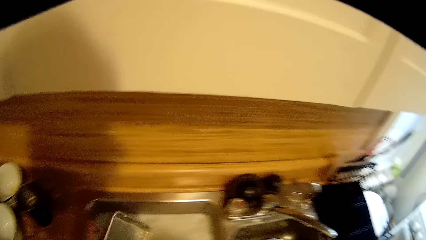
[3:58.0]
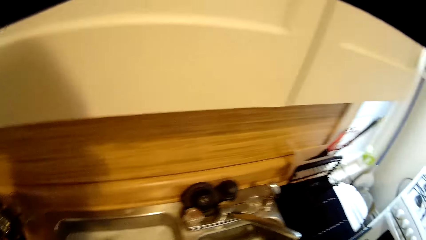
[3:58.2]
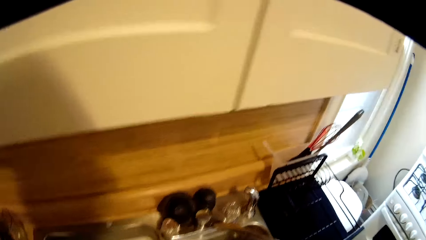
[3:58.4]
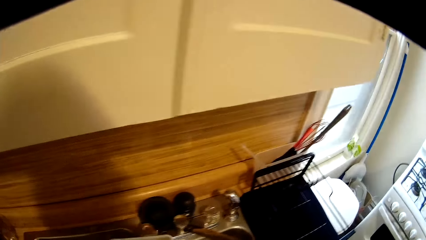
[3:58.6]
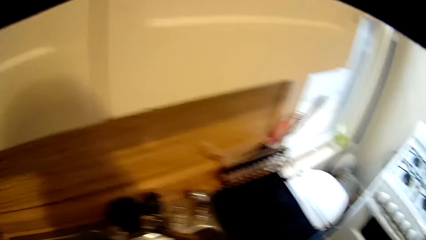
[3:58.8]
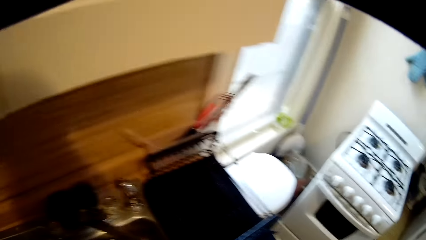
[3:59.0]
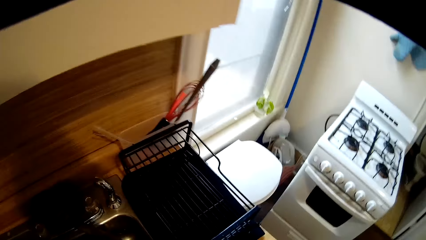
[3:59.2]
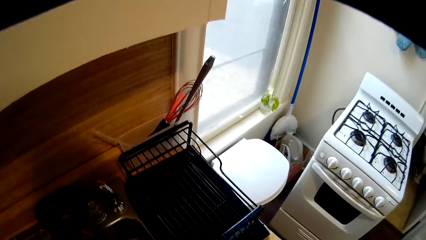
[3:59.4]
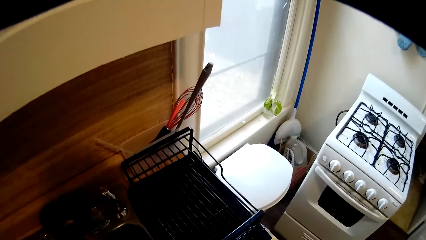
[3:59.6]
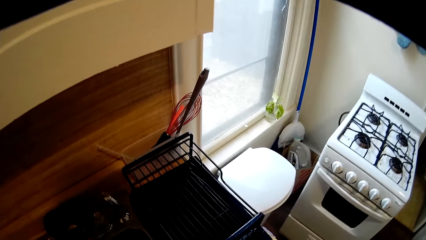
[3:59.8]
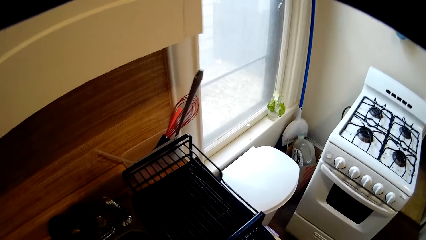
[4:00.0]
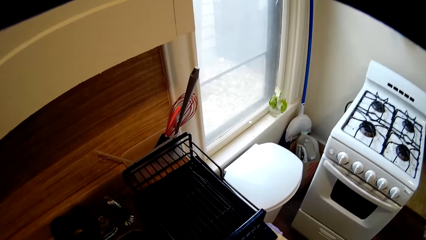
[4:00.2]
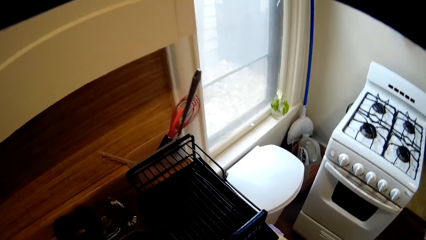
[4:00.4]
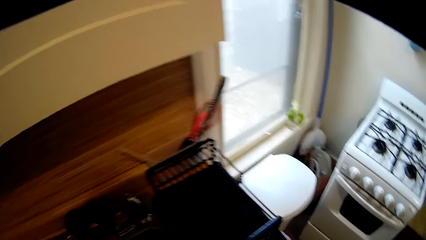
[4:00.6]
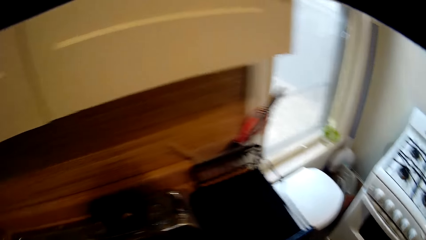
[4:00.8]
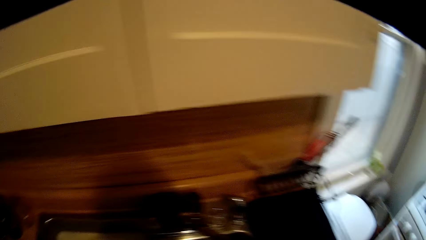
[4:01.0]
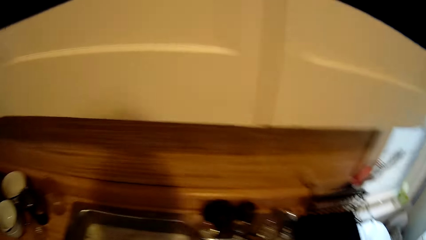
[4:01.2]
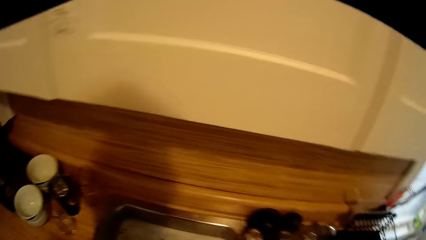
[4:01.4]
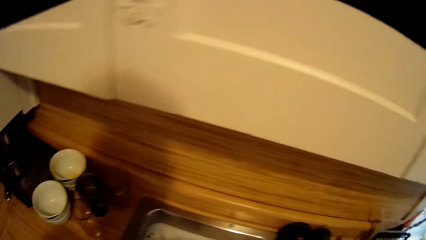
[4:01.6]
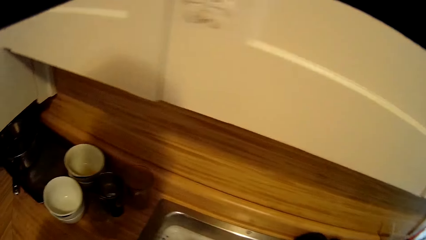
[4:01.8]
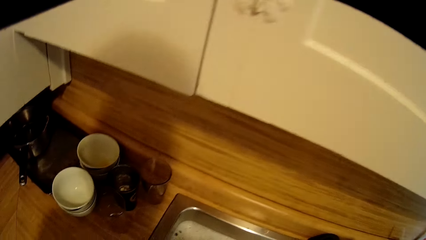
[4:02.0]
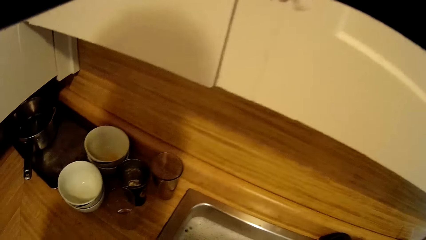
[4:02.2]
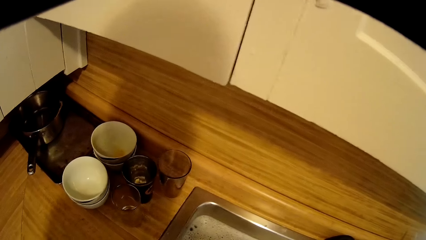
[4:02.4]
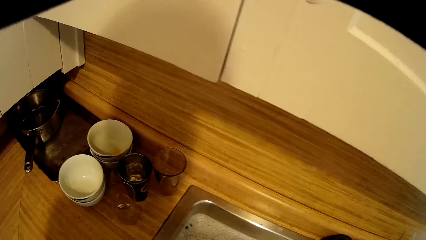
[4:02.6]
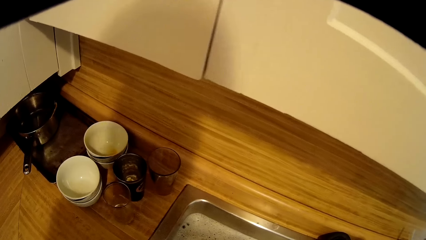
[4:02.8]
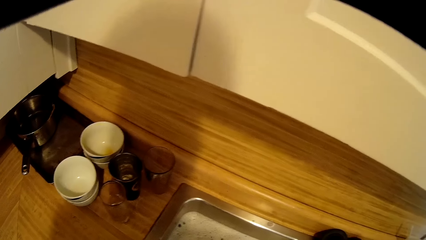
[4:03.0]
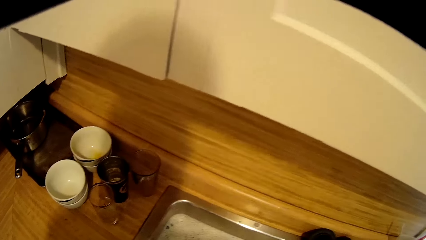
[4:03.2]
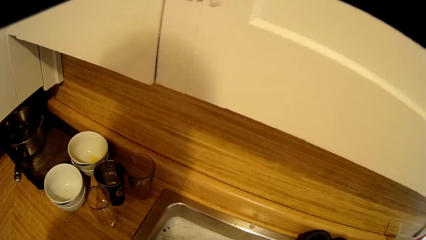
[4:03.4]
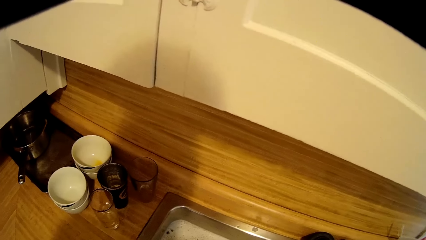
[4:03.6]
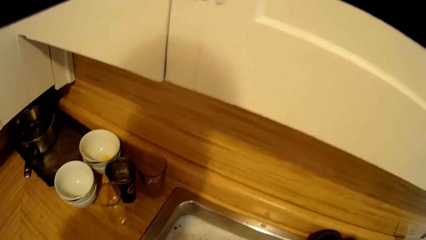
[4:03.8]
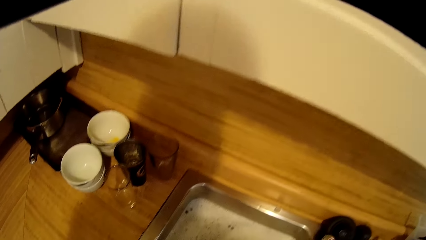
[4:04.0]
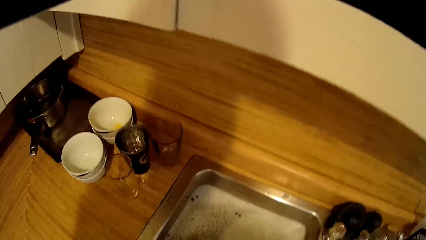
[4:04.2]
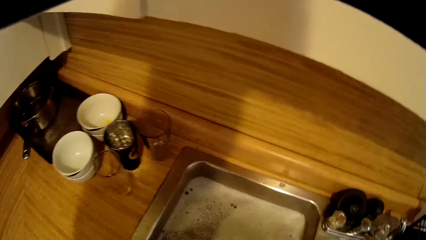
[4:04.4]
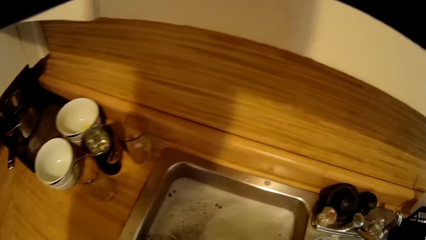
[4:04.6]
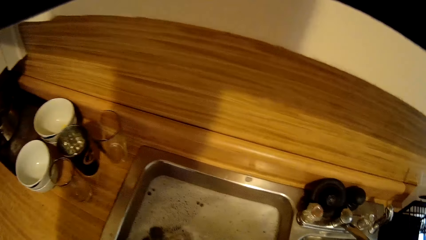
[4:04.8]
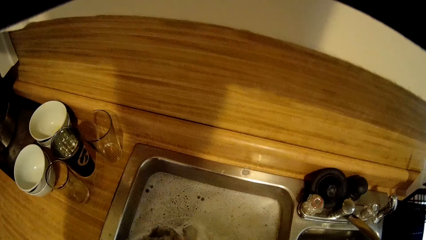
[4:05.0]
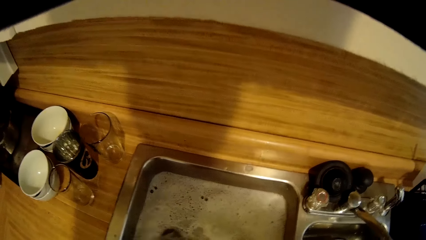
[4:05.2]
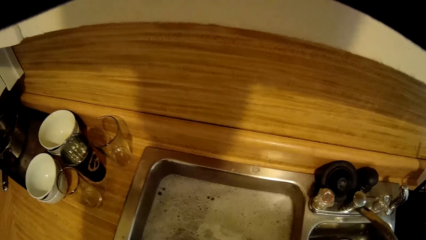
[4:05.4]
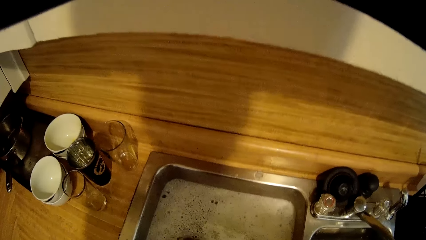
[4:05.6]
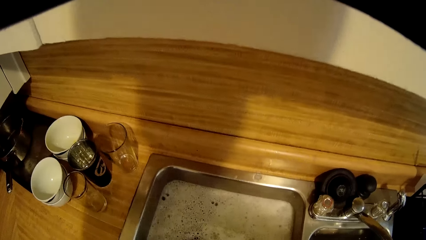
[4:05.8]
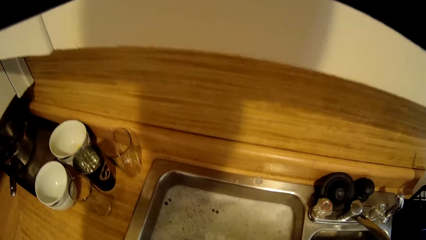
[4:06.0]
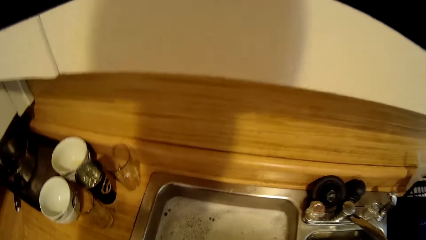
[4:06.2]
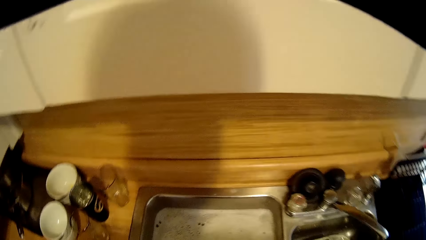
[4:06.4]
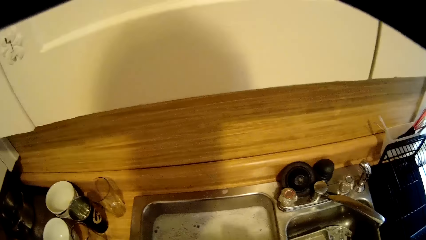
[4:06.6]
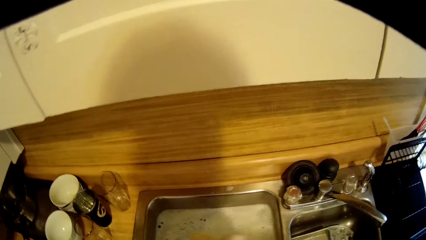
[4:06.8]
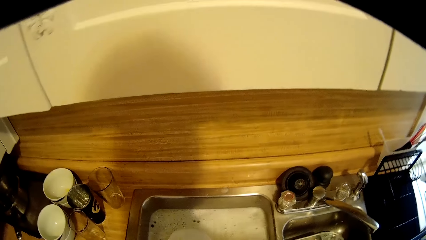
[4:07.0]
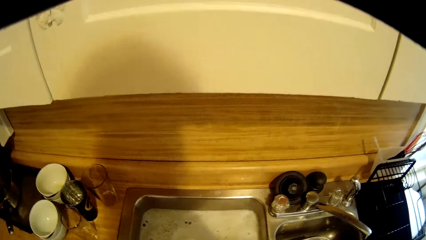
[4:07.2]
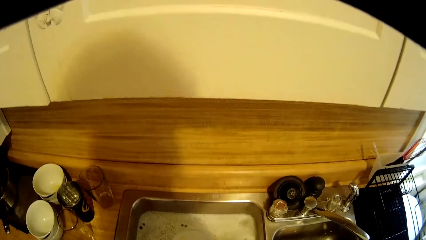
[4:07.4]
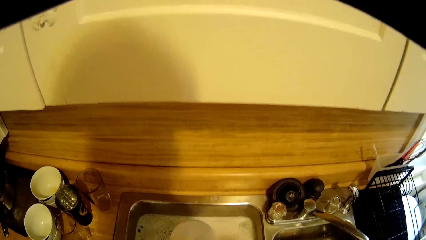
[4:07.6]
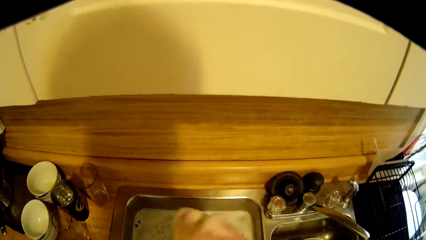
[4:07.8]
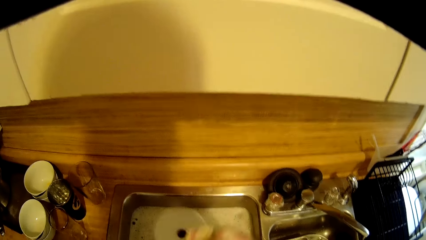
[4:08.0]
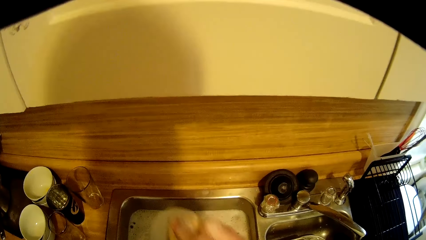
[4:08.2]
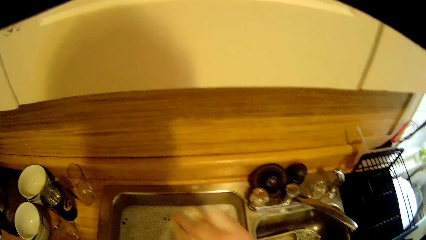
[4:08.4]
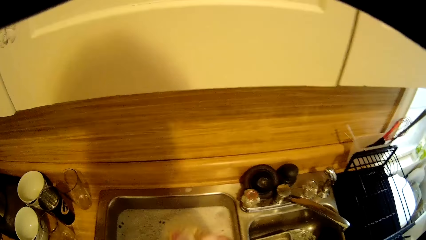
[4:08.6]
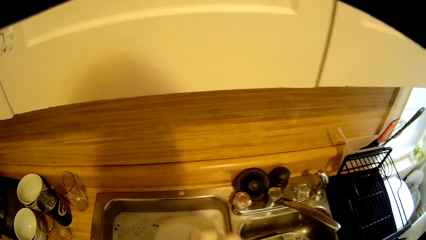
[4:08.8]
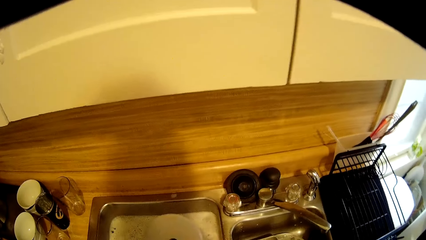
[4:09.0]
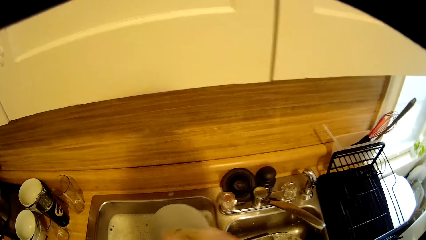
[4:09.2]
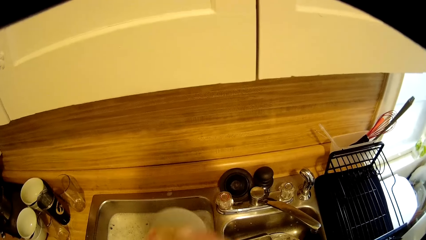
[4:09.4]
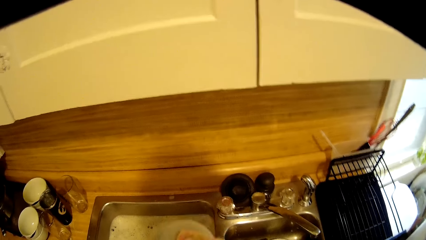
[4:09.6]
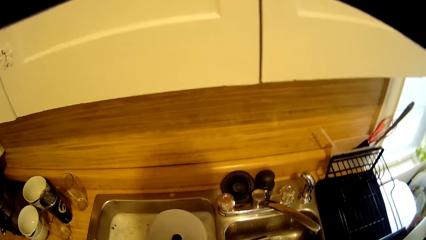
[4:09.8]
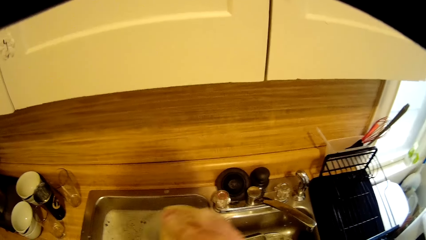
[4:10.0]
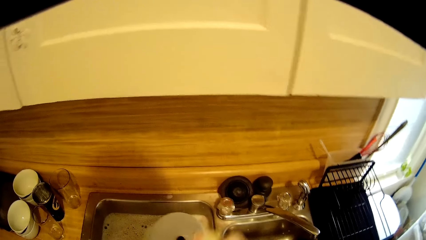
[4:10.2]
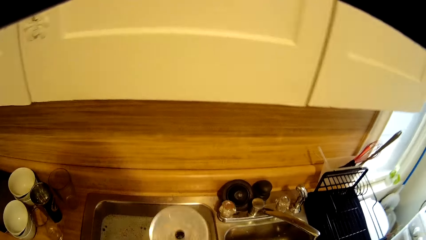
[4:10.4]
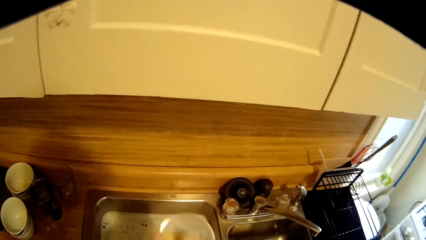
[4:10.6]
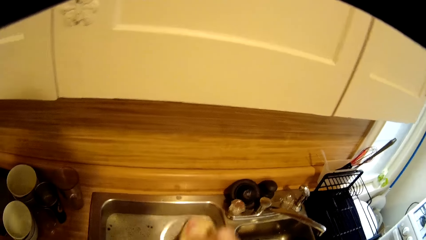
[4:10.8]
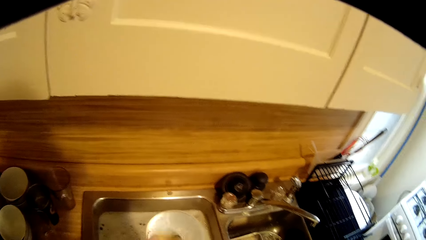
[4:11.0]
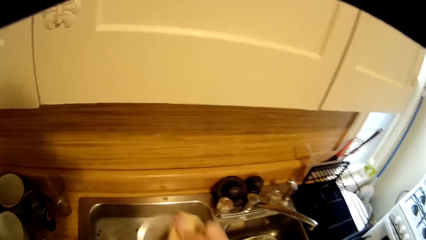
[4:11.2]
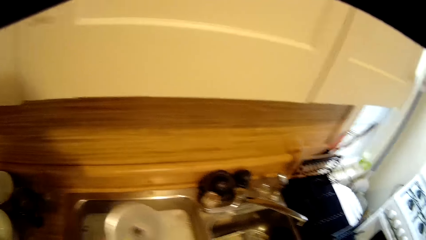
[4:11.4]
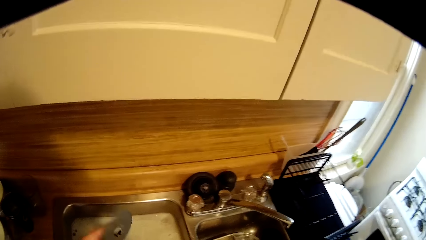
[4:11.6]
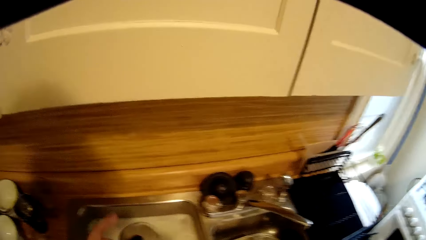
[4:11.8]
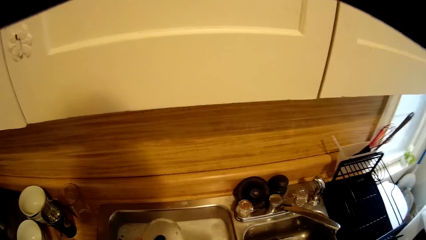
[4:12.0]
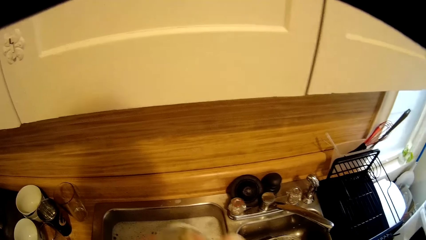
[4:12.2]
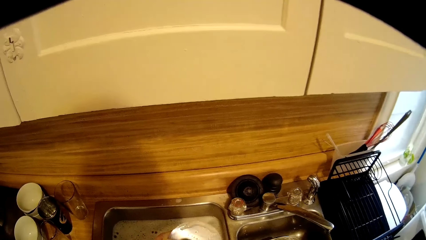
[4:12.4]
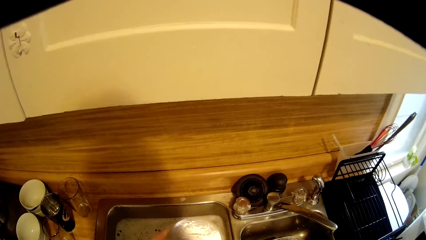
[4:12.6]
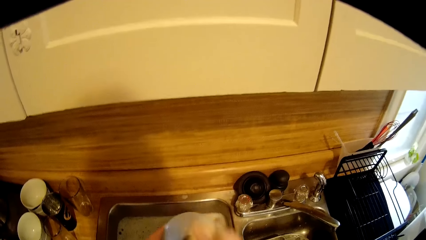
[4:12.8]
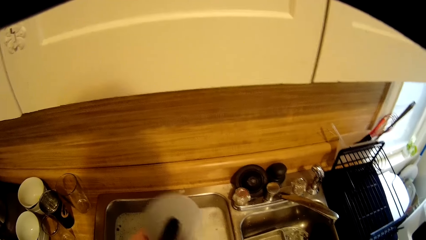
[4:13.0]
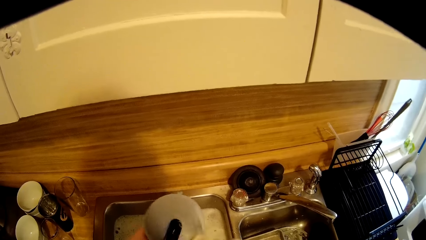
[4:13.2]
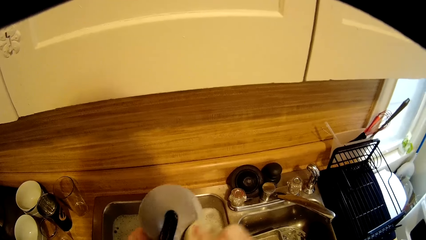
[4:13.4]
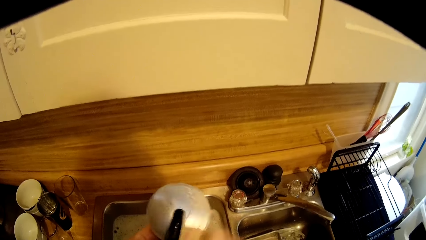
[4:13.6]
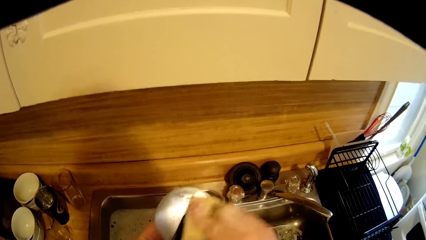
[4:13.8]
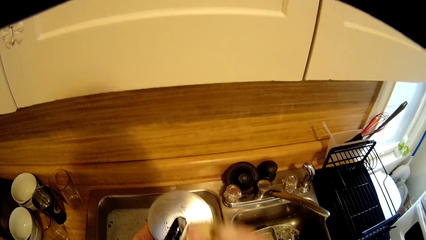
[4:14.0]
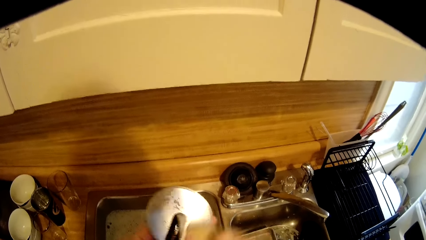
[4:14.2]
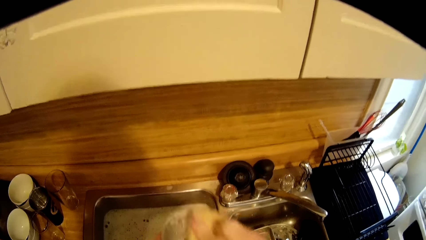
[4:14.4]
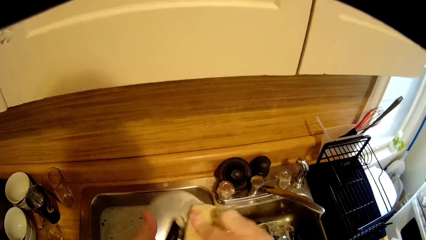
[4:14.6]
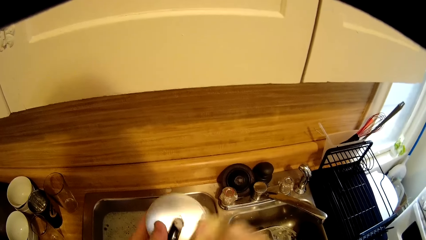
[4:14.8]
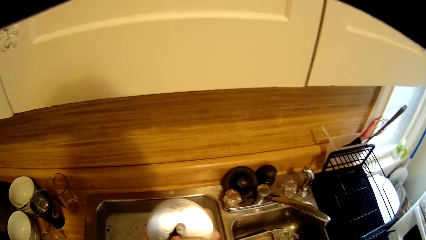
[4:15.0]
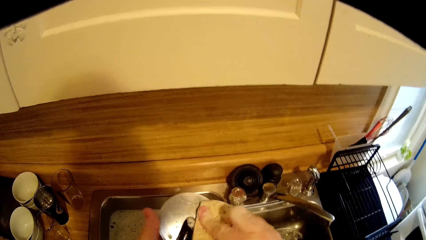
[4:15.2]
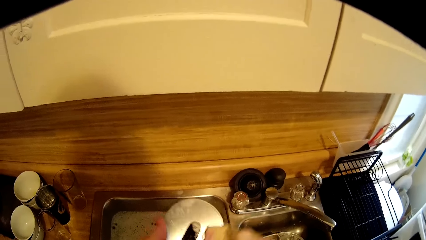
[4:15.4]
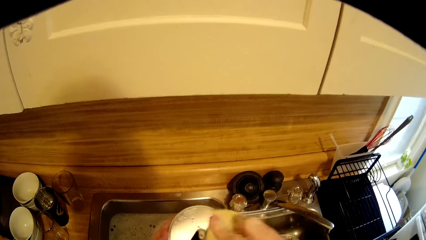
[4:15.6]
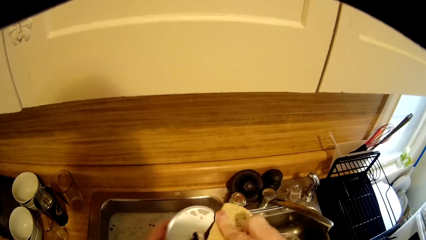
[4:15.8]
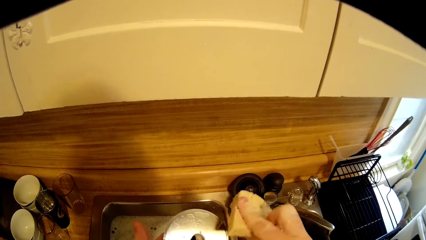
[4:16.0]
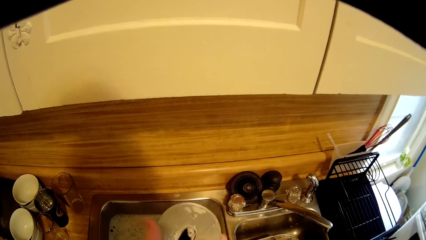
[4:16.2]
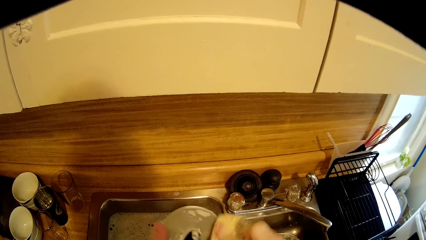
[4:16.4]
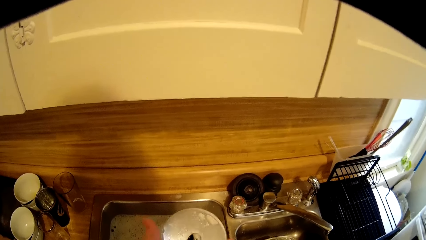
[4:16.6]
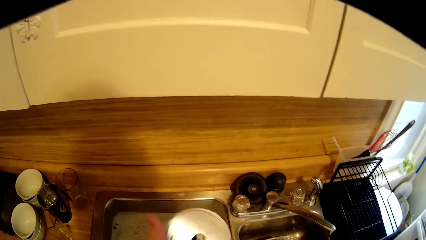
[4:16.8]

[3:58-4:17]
The camera wearer drops the plate. They look around. They wash the utensils. They scrub something.
